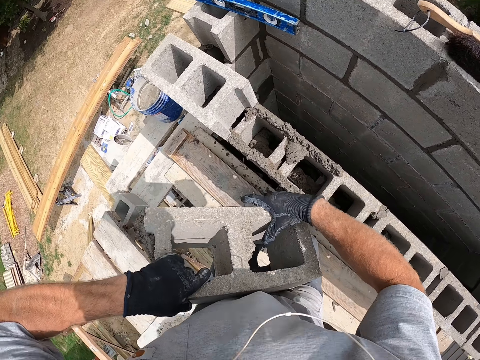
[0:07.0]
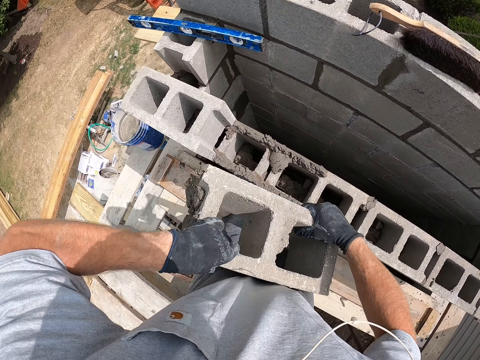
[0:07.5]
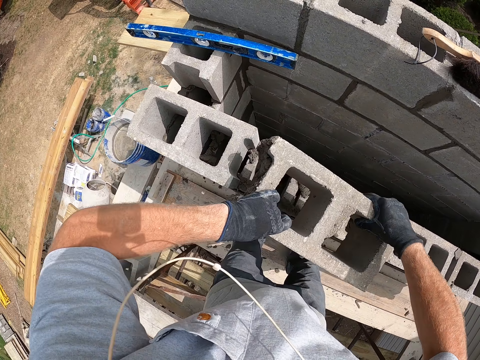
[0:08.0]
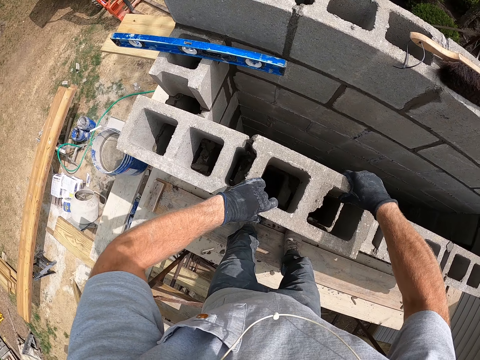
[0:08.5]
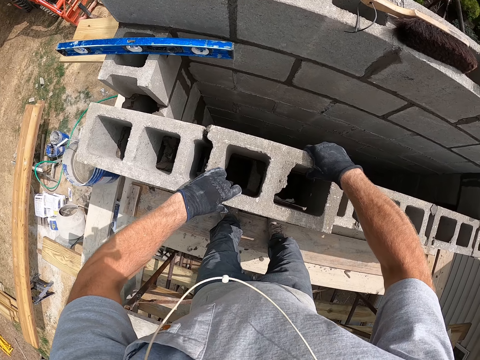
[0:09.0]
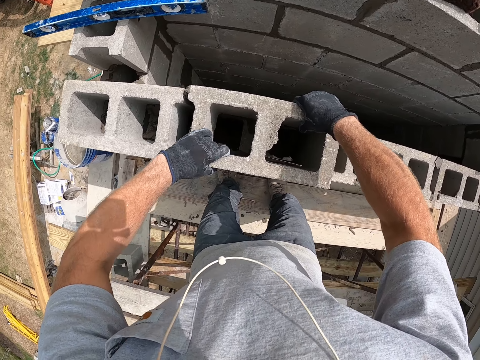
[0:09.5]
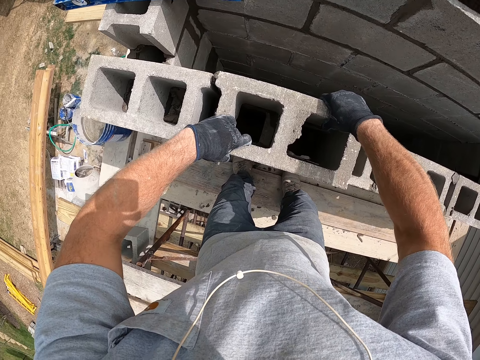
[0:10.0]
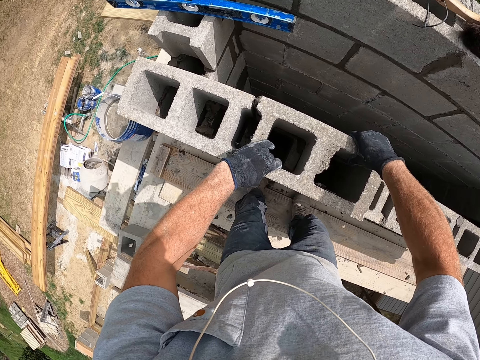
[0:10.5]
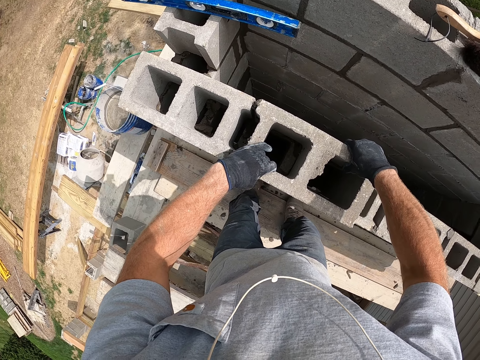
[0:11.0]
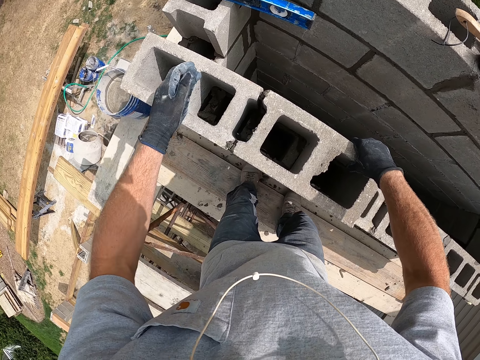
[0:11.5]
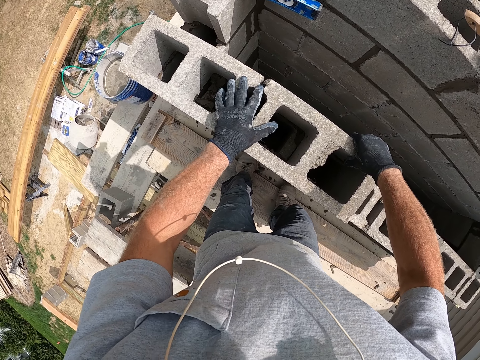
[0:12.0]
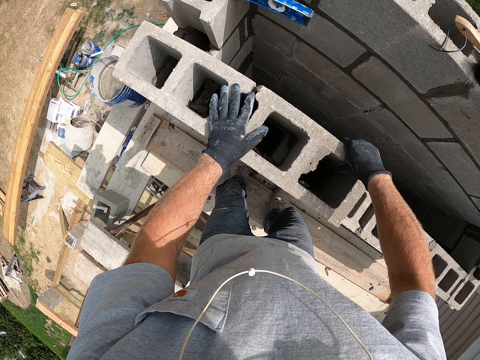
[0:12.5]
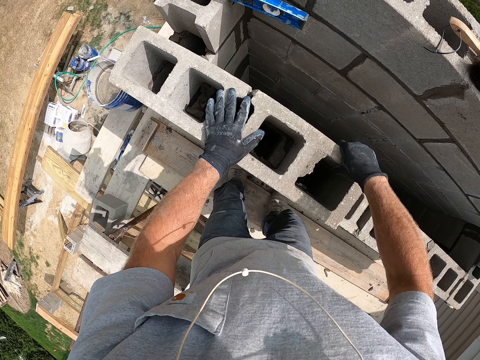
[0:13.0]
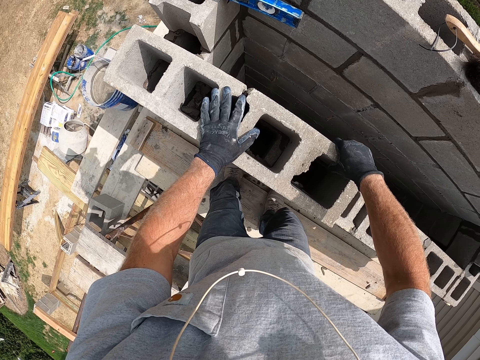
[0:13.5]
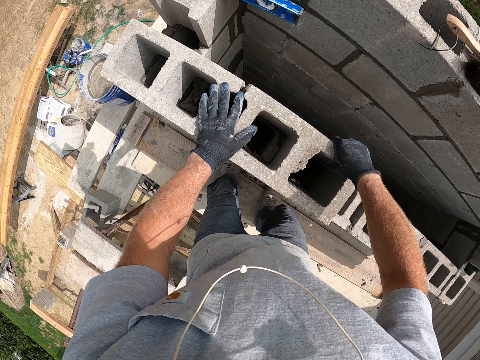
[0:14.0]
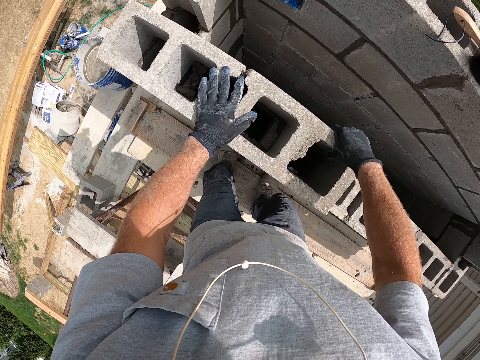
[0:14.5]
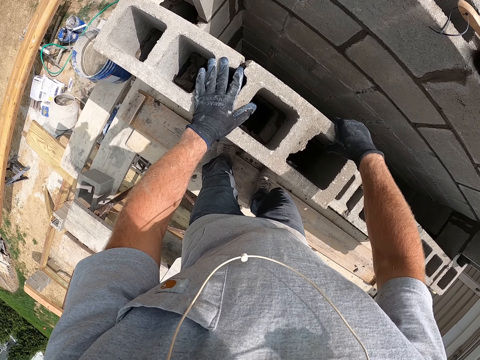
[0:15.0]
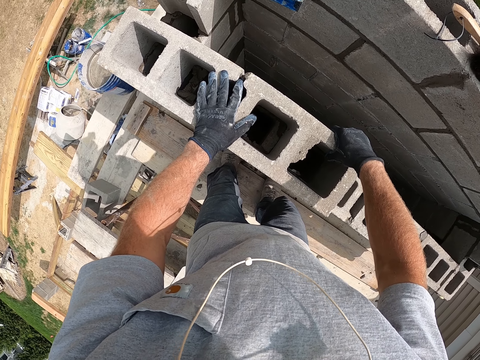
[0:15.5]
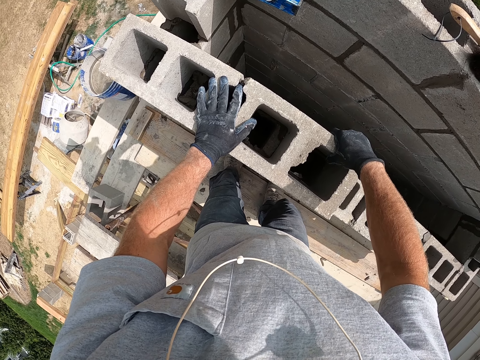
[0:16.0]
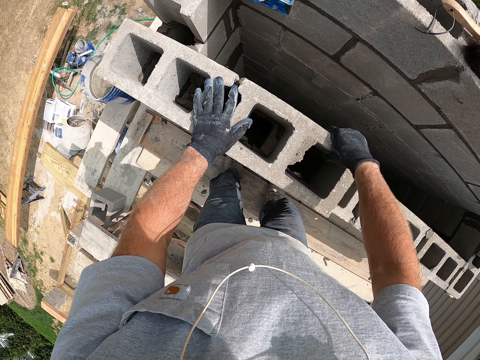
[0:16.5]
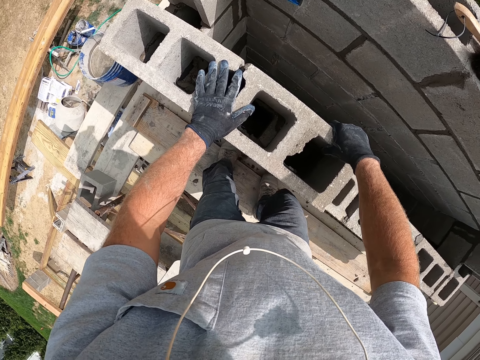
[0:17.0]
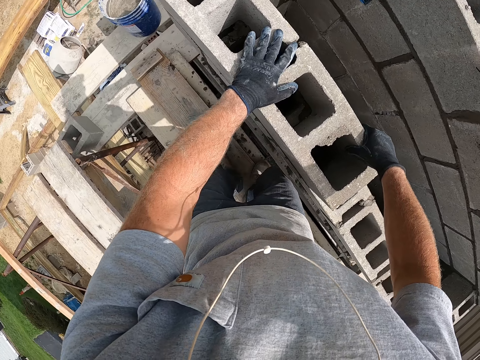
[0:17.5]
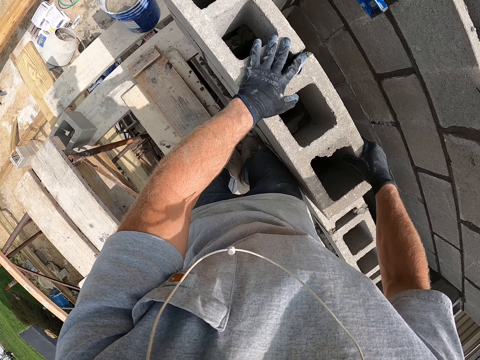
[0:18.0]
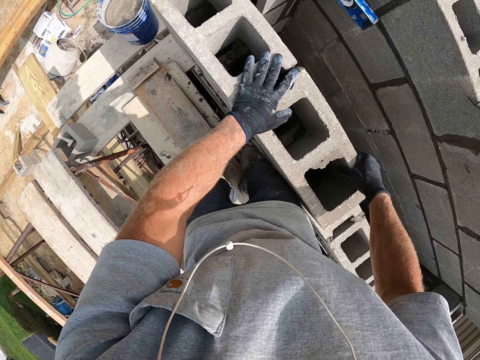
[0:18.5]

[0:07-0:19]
The camera wearer carries the concrete block with his hands. He places the cement brick block on another. He sticks the cement brick block.

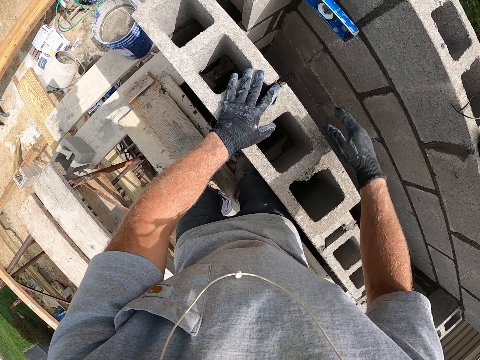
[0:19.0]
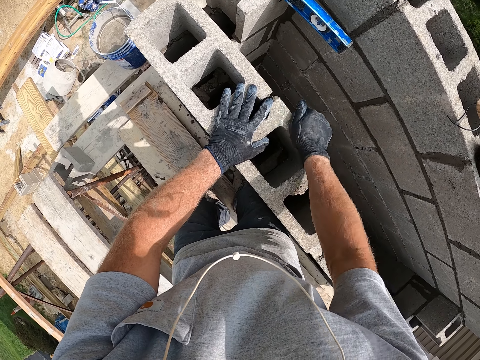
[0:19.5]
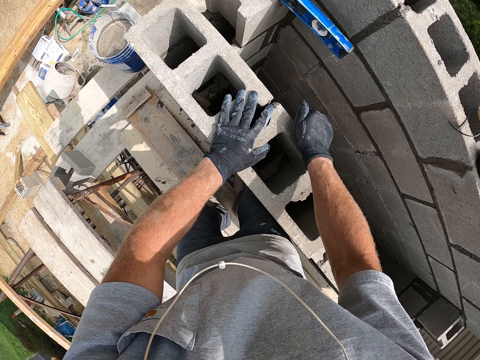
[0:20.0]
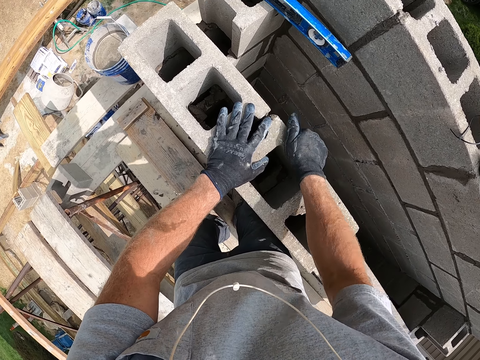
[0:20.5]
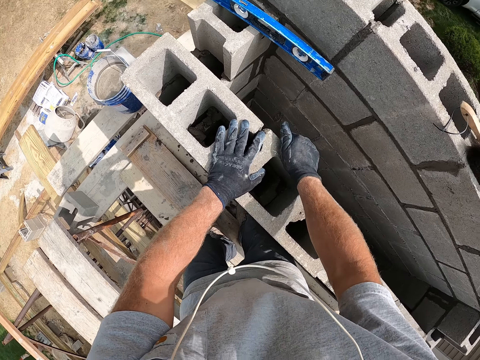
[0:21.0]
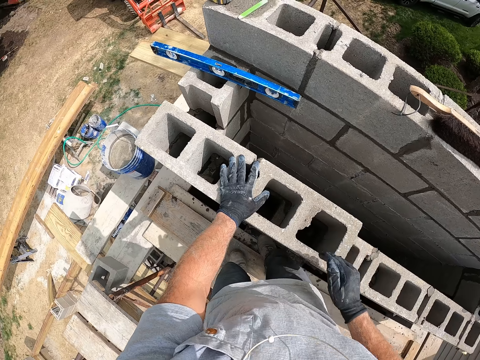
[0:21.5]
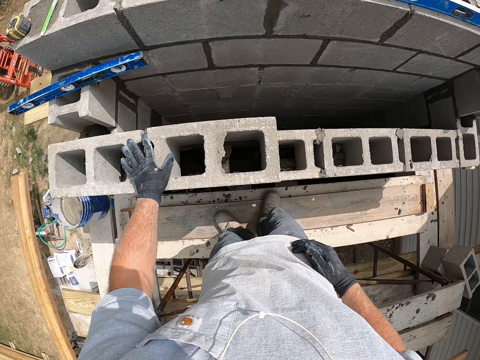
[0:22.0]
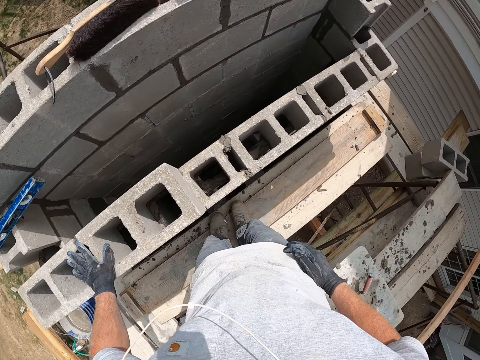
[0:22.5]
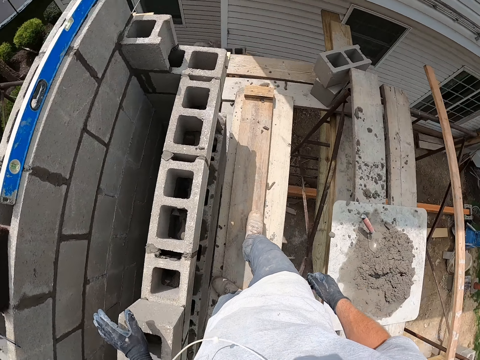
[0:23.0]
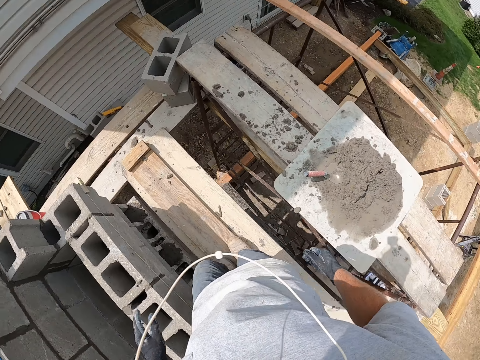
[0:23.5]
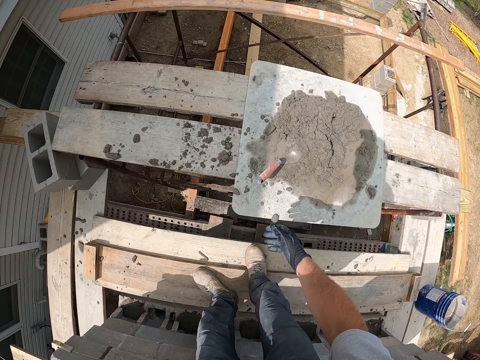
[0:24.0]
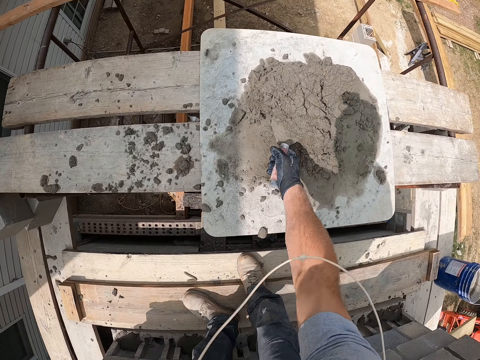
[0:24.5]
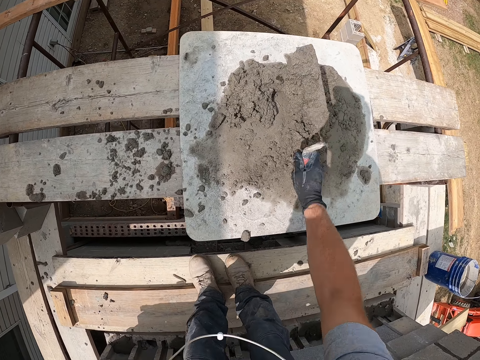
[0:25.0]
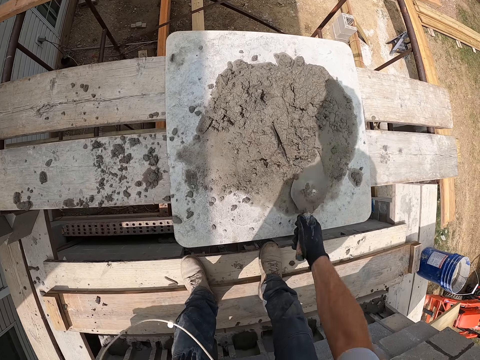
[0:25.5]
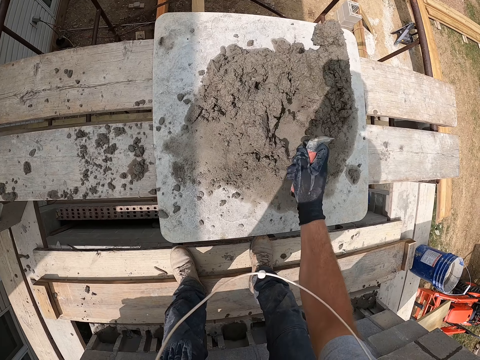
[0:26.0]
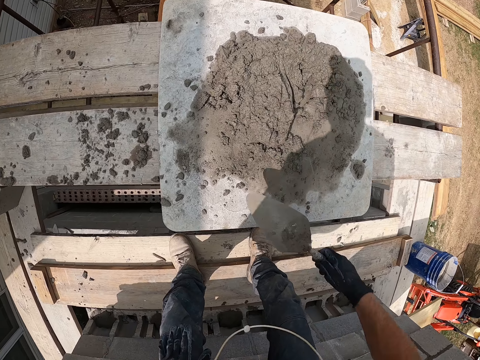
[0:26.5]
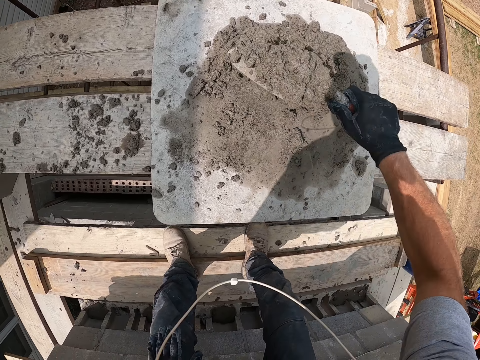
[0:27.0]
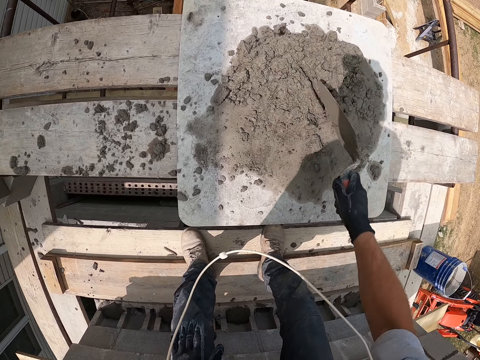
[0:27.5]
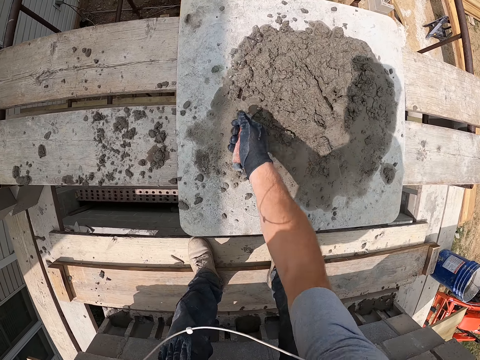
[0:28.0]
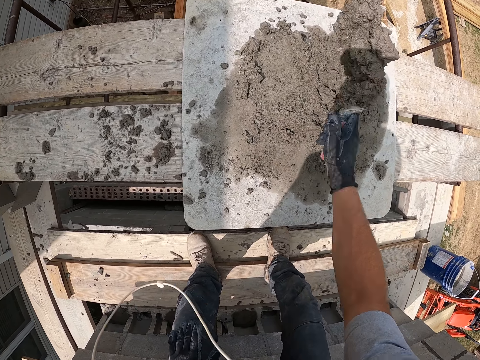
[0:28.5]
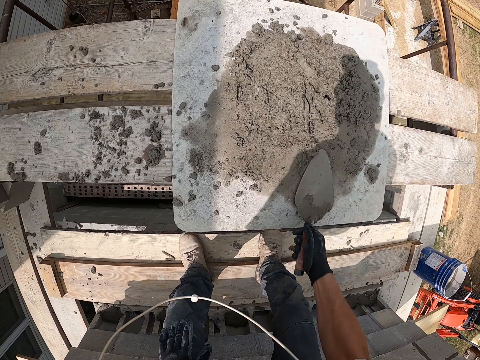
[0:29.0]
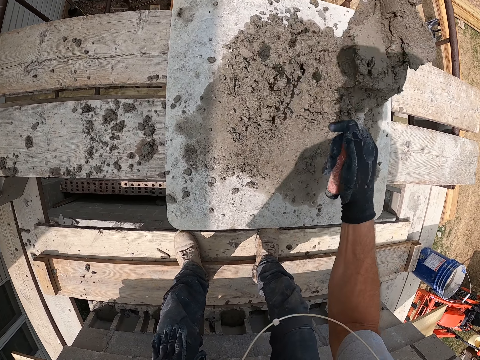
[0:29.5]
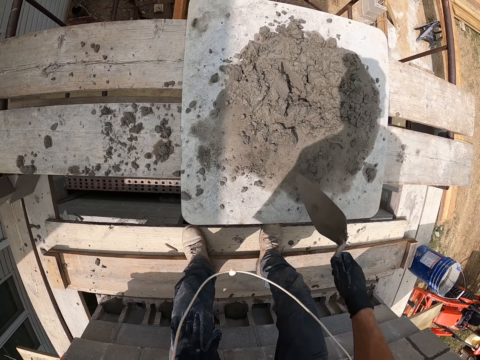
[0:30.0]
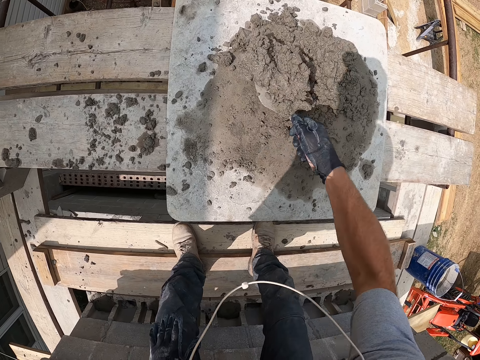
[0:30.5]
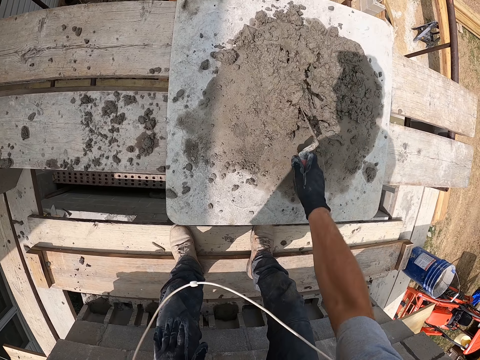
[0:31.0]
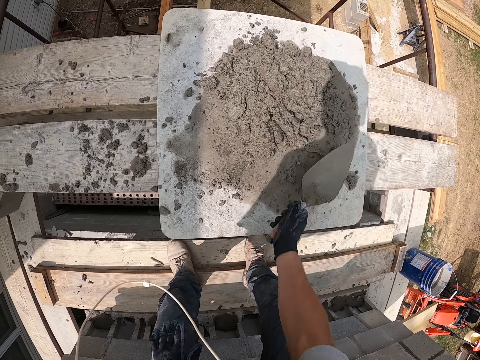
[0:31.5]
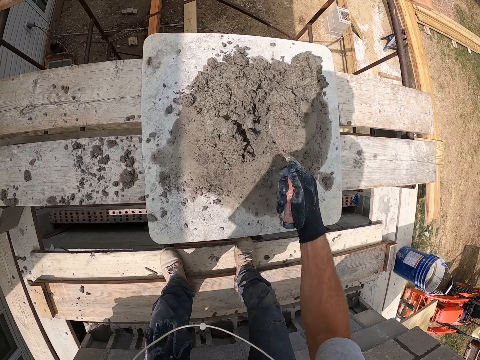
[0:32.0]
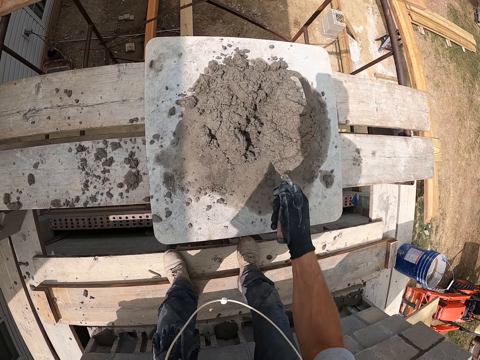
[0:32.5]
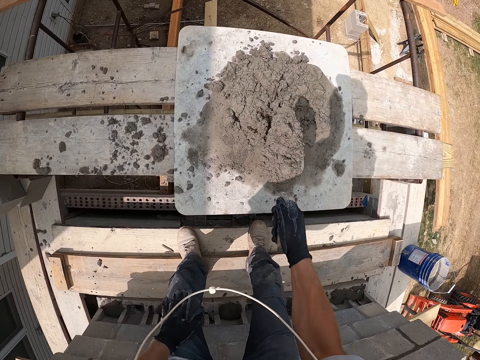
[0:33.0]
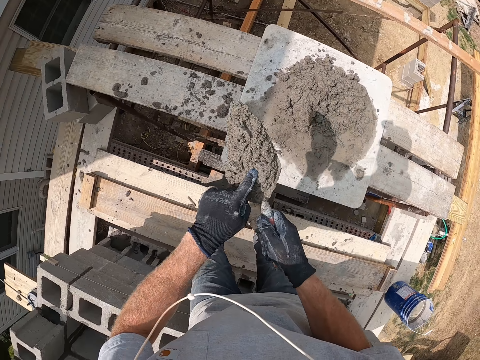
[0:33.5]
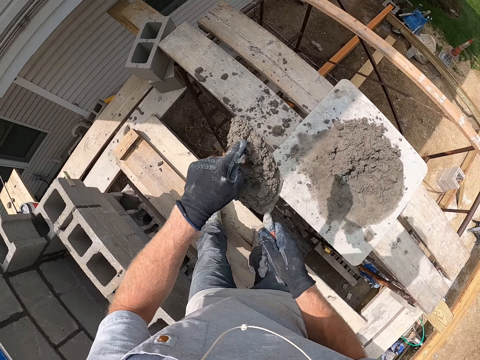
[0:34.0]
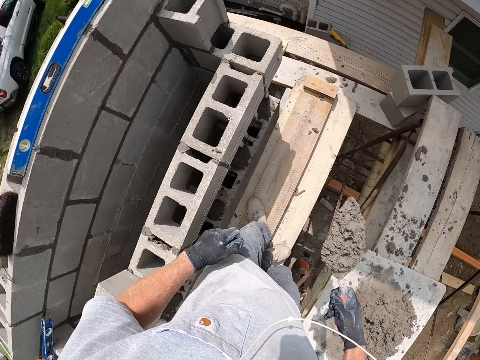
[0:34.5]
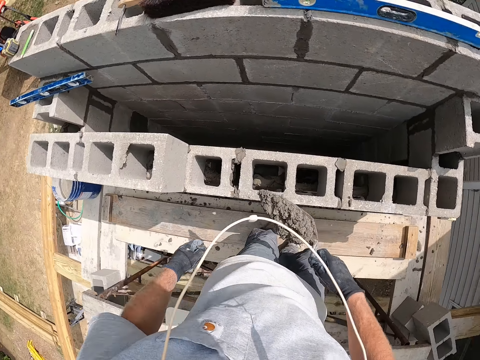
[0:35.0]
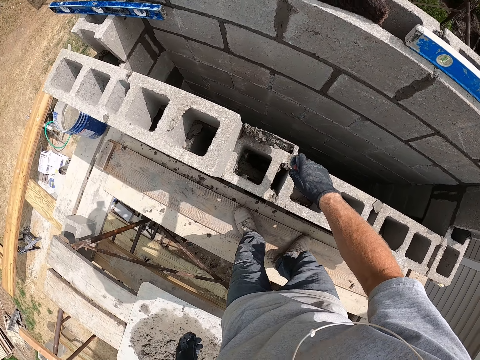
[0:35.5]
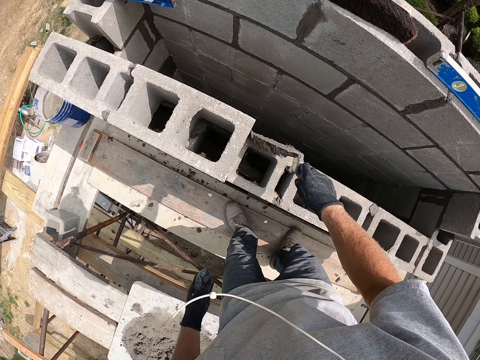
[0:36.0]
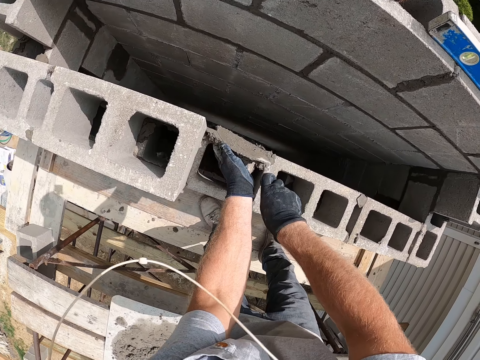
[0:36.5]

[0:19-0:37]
The camera wearer hits the concrete block with his right hand. He turns around and walks around on a wooden plank. He bends down. He mixes cement with the trowel or construction cement spatula. He picks up the construction cement spatula. He packs cement with the trowel. He stands up. He touches the cement on the trowel with his left hand. He turns around. He pastes the cement on the concrete wall.
